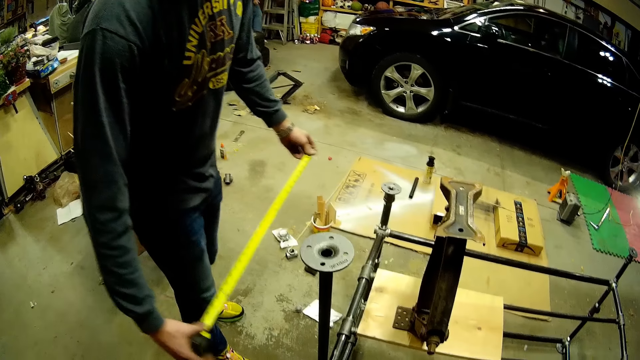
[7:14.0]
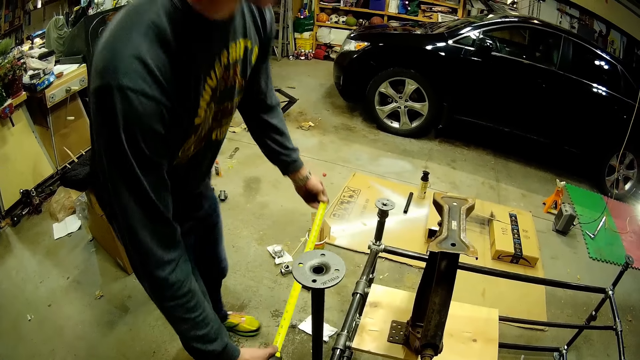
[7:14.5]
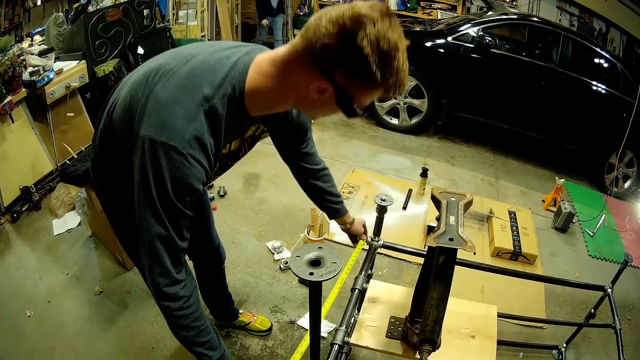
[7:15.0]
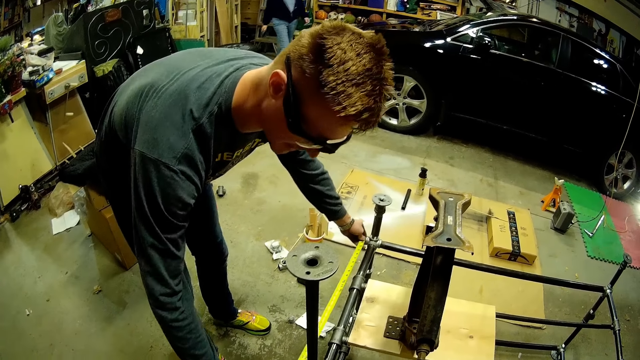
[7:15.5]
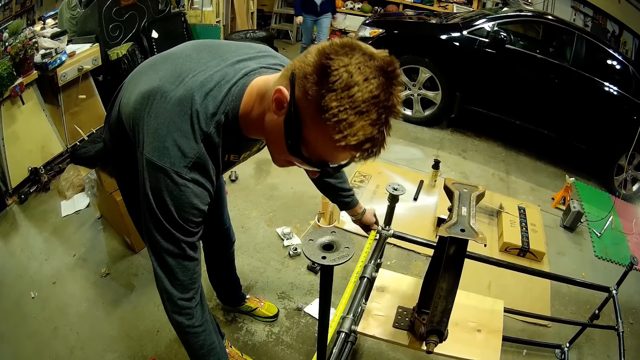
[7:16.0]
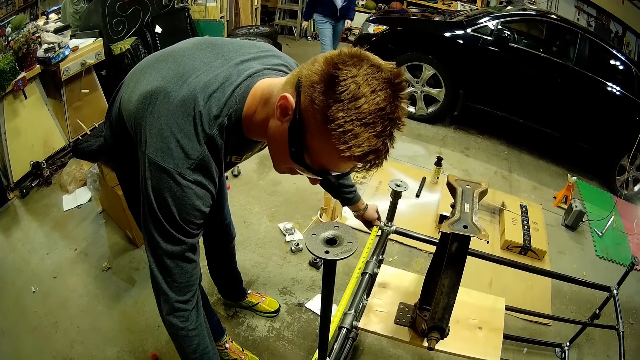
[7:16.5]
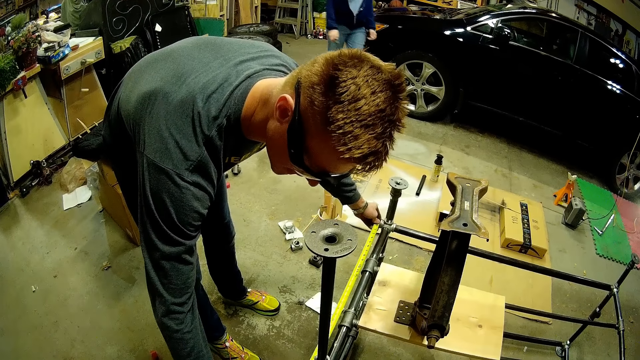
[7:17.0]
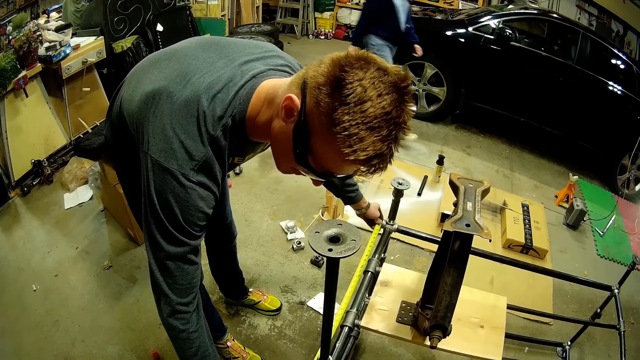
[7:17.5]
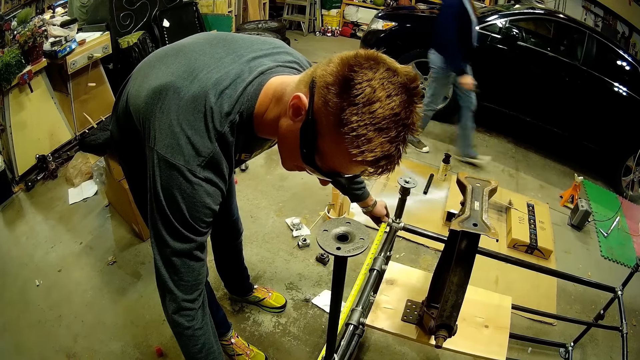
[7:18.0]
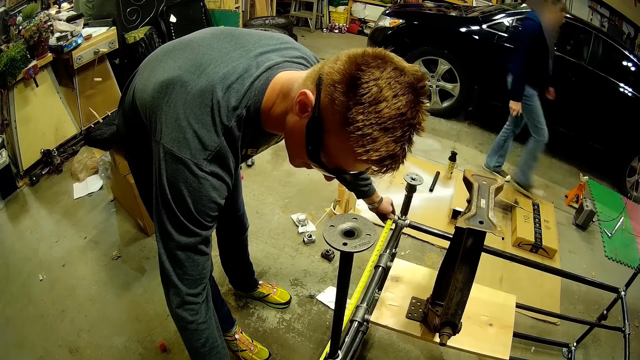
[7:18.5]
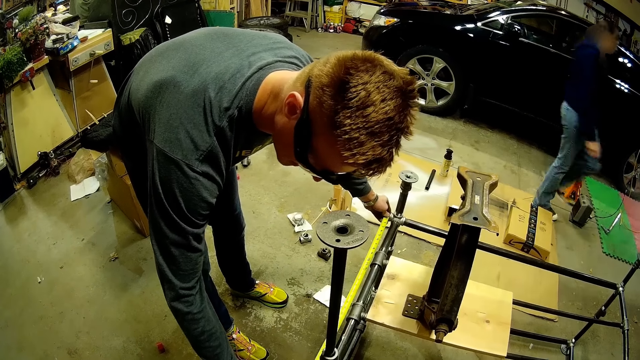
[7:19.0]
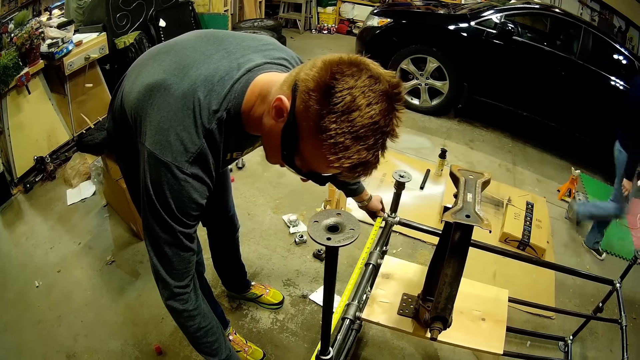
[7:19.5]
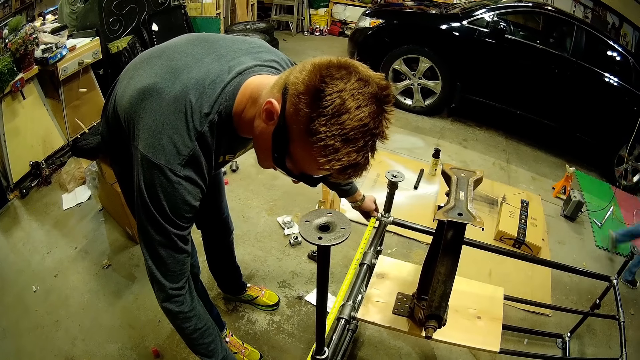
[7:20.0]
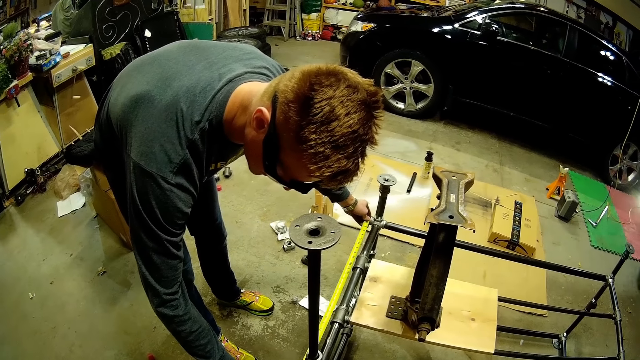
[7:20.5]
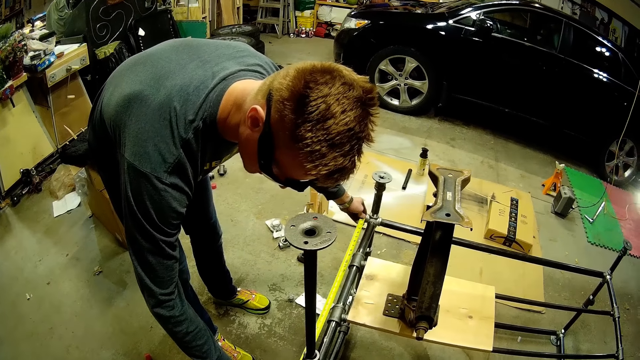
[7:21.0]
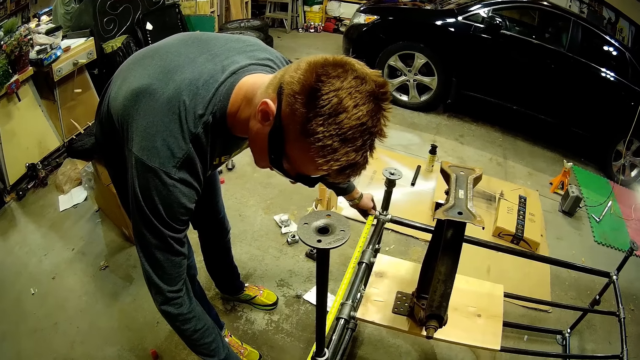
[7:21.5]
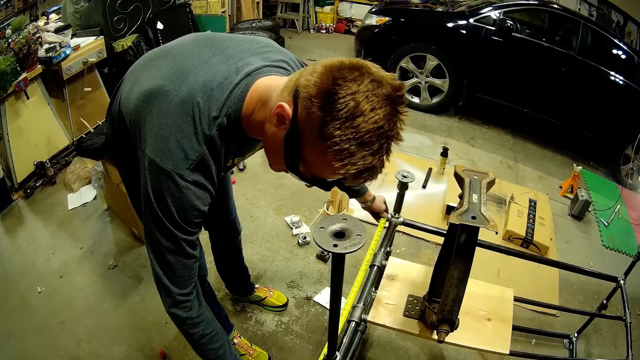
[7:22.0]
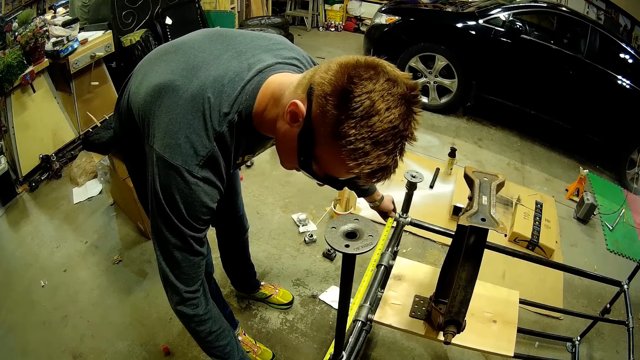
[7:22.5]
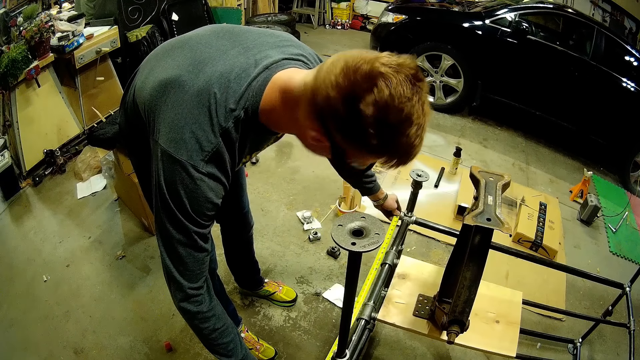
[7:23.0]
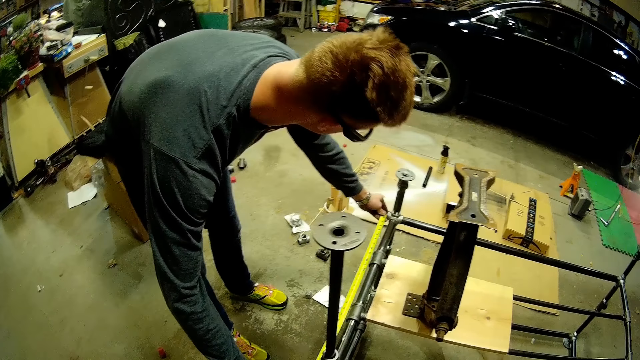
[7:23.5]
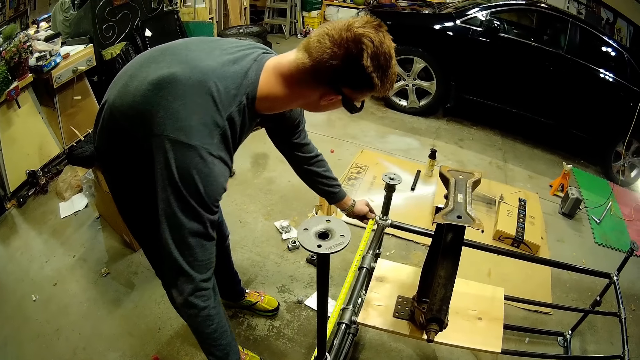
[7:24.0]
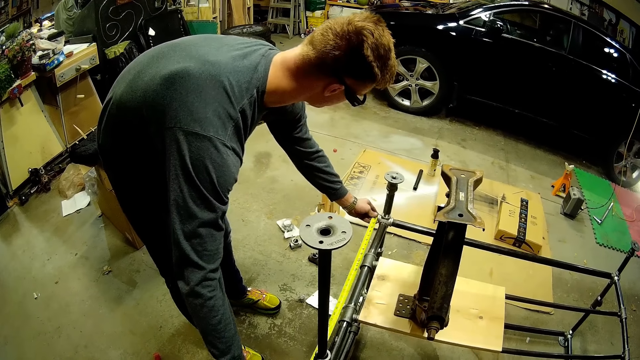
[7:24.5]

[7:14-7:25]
The man measures the metal stand again with the tape rule. A woman walks past the car. The man converses with the camera wearer. The woman walks past the camera wearer.

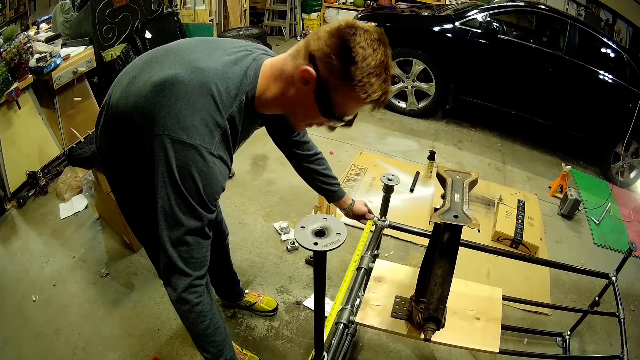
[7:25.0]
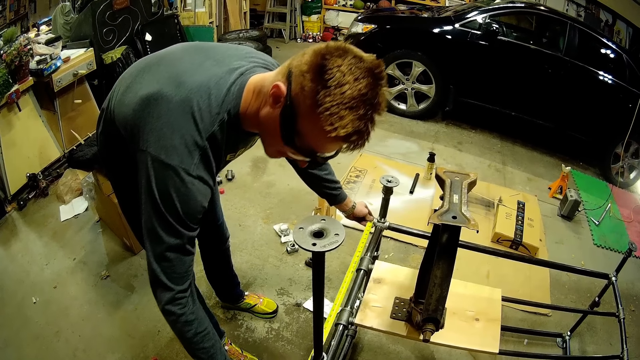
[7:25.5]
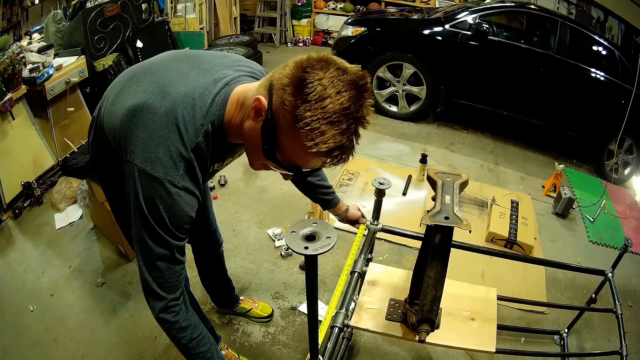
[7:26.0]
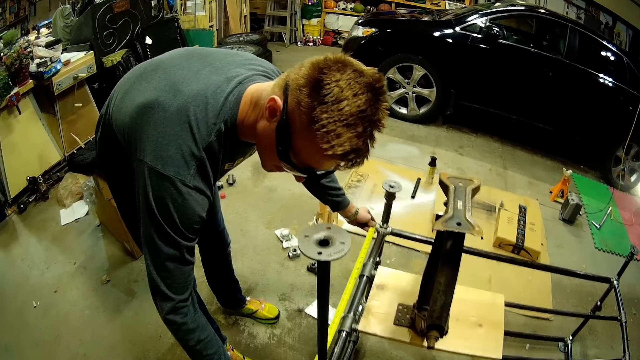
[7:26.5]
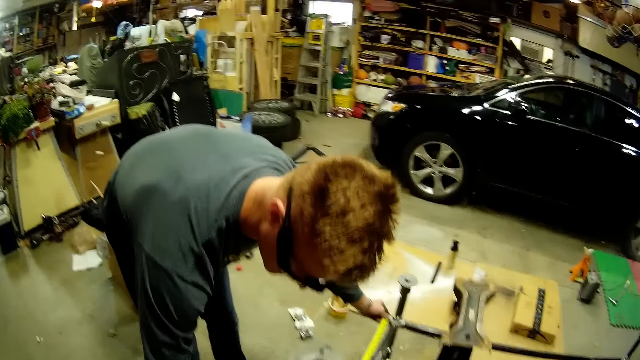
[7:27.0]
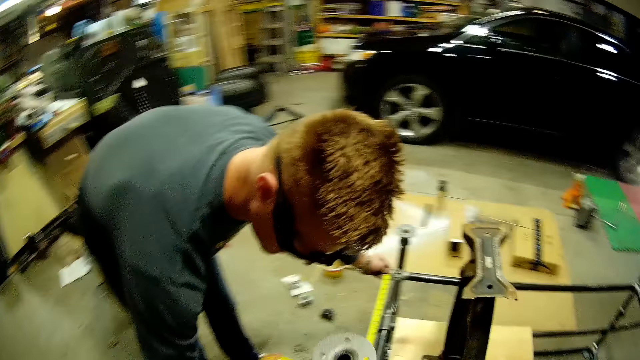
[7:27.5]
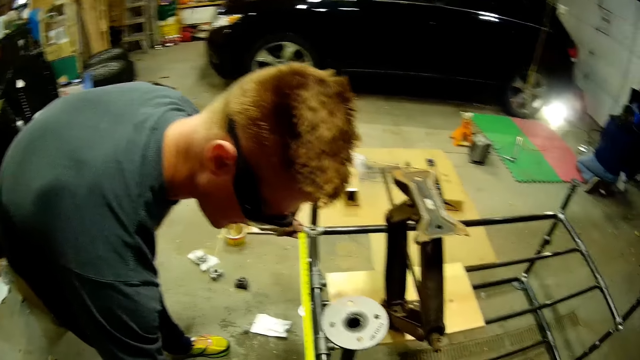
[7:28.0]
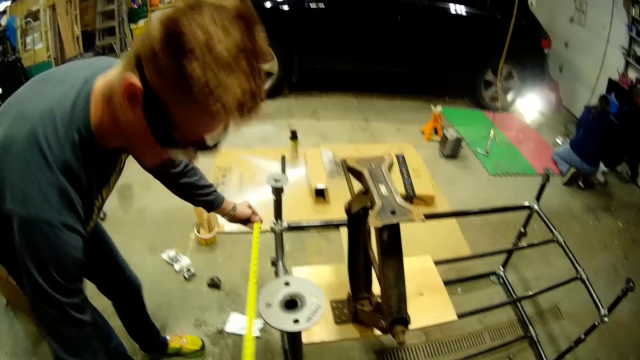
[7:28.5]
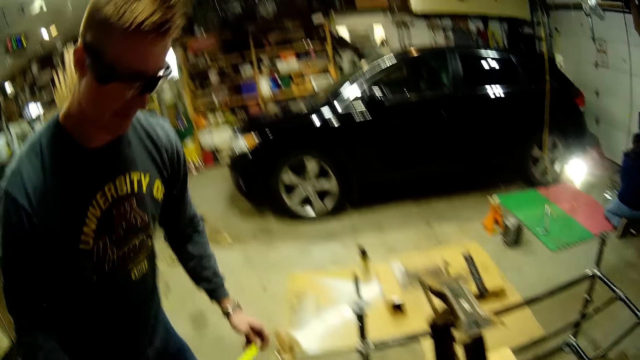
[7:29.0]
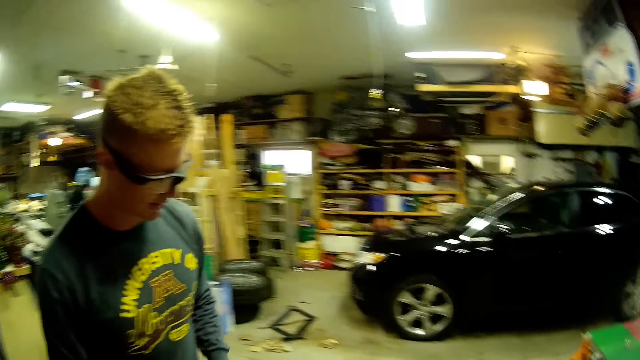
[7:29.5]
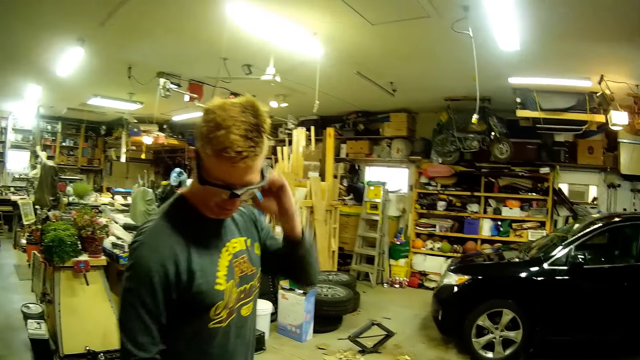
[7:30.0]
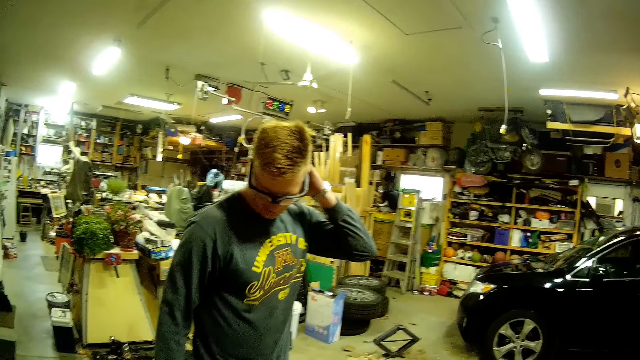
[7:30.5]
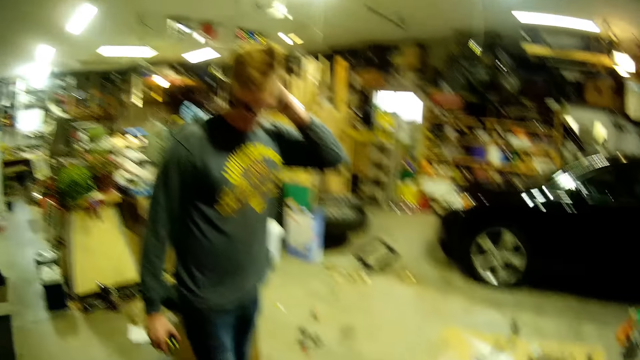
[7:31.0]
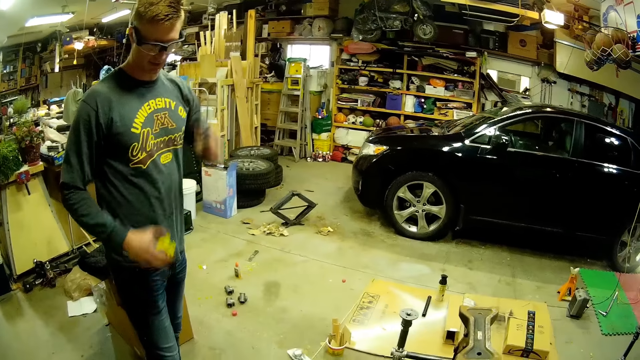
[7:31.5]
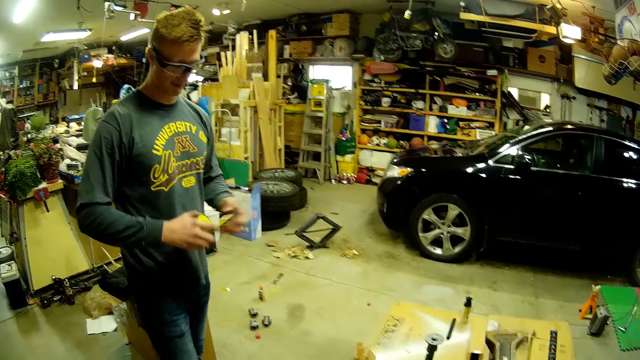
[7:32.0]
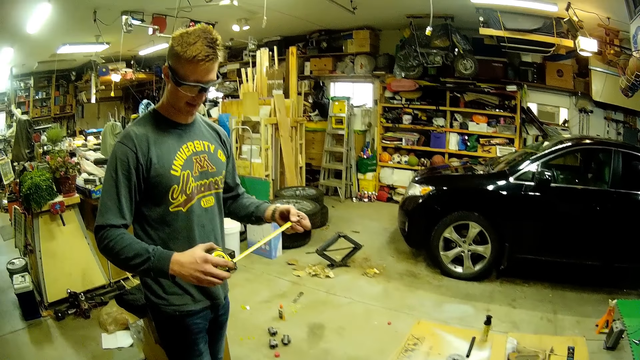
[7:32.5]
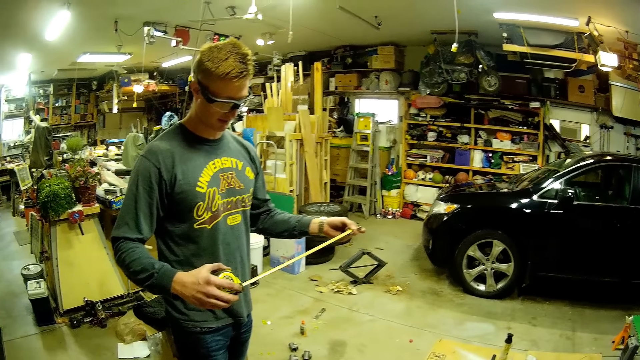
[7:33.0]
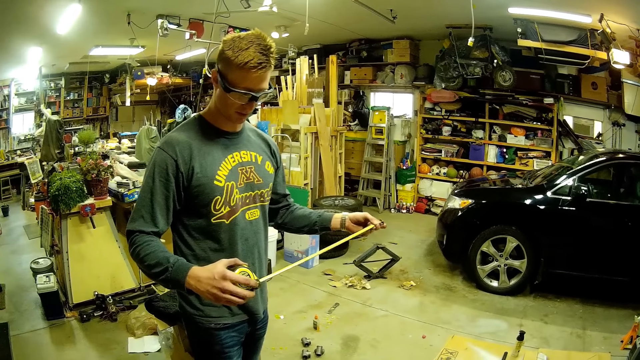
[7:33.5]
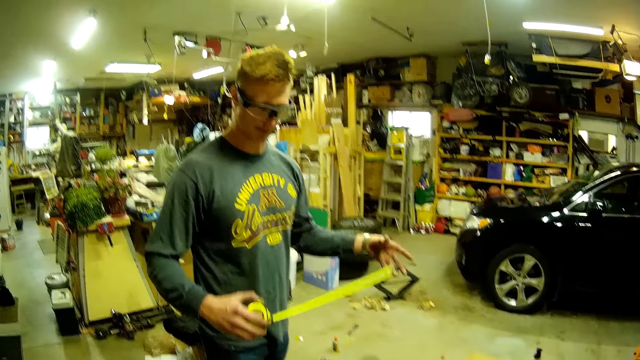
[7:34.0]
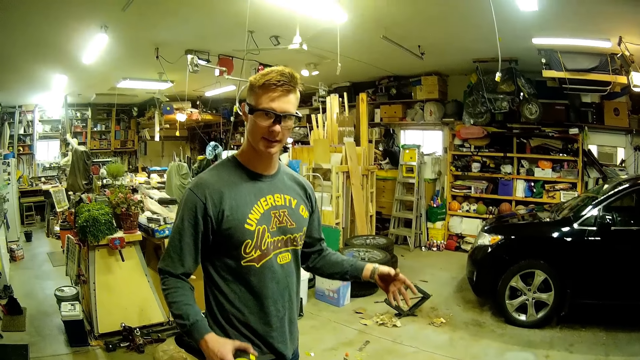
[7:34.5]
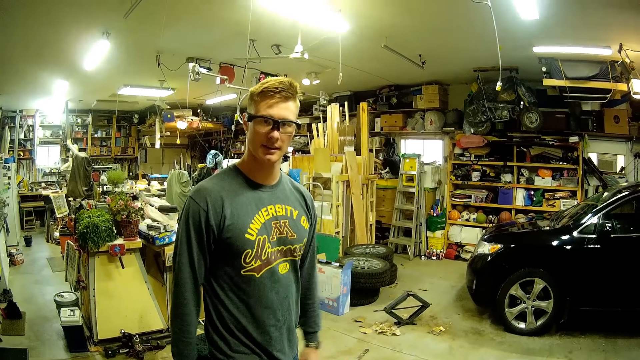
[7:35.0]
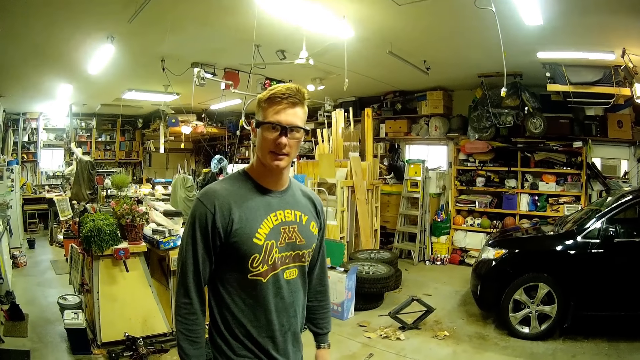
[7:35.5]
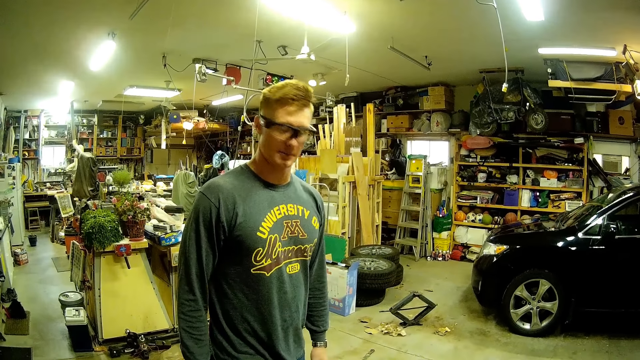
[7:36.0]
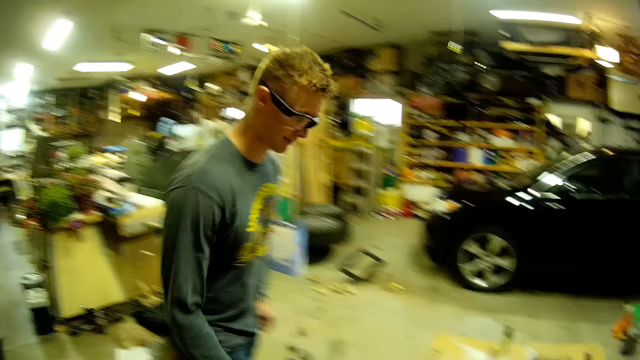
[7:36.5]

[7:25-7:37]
The camera wearer responds to a person. Another person kneels on the mat. The camera wearer talks to the first person. The first person converses with the camera wearer. A man scratches his head with his left hand. The man pulls out the tape rule with his left hand. The man releases the tape rule from his left hand.
